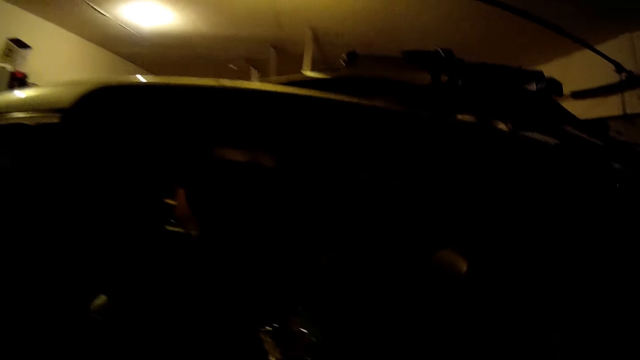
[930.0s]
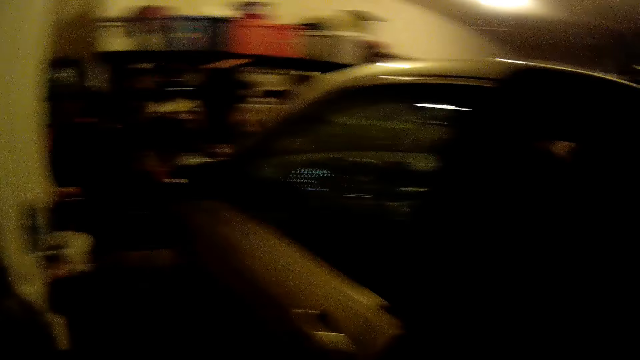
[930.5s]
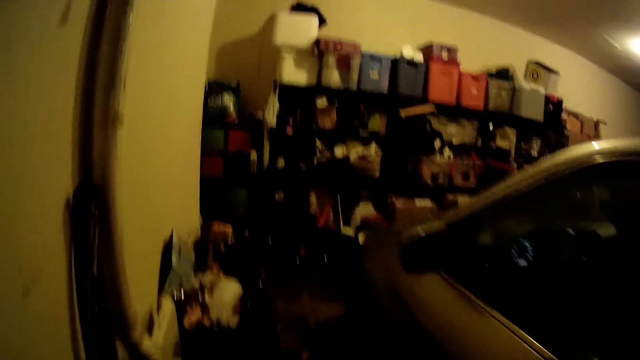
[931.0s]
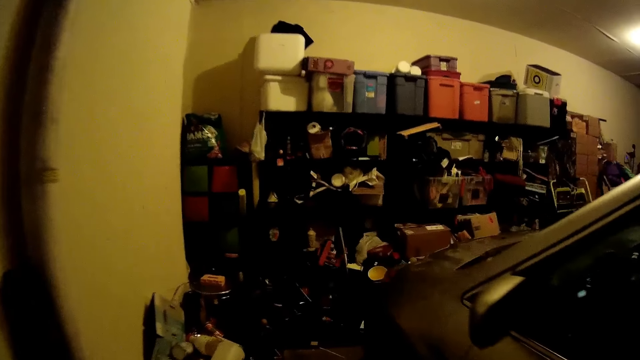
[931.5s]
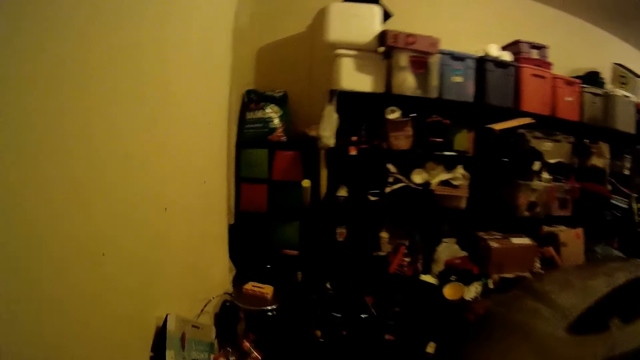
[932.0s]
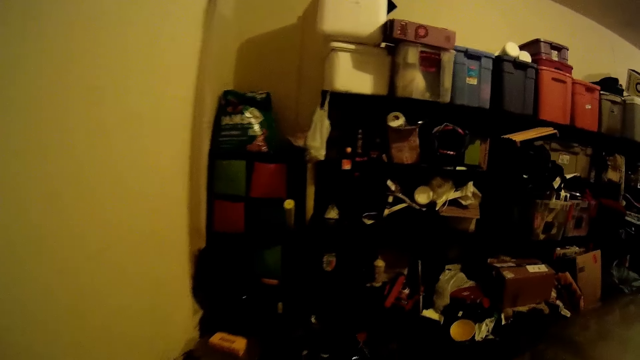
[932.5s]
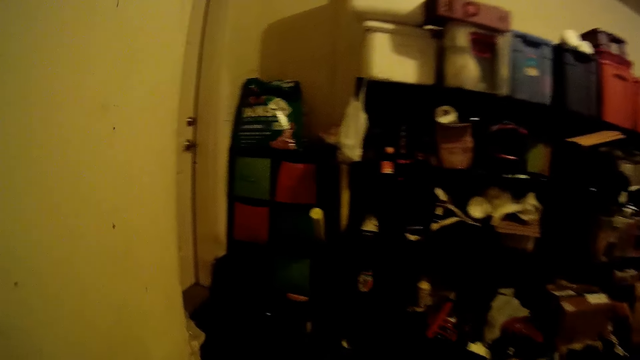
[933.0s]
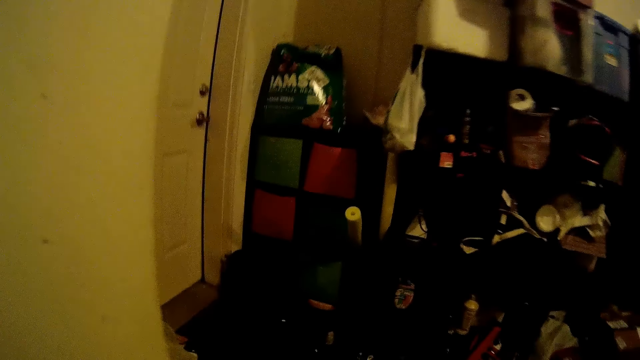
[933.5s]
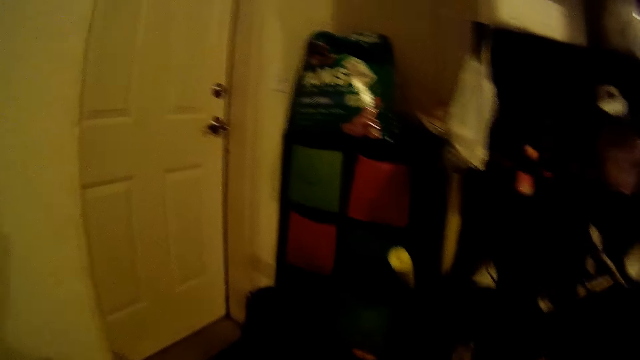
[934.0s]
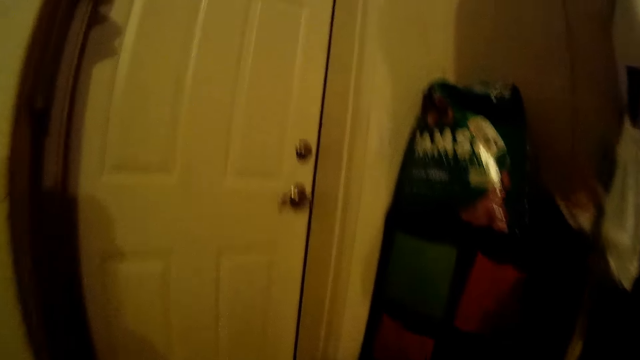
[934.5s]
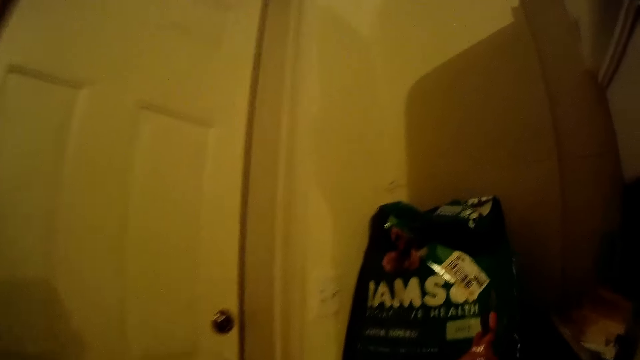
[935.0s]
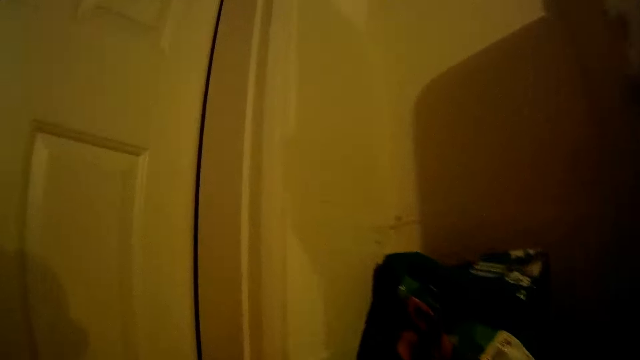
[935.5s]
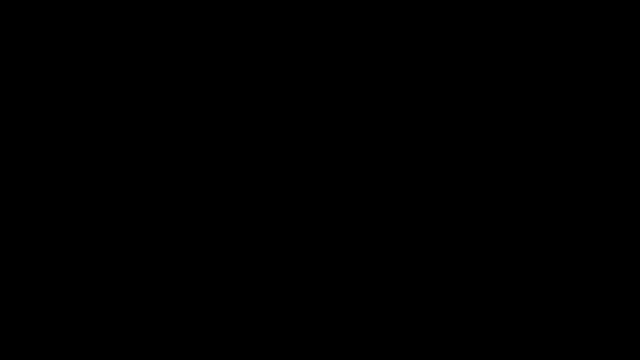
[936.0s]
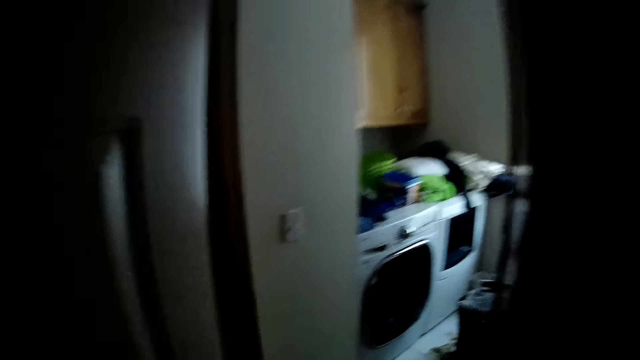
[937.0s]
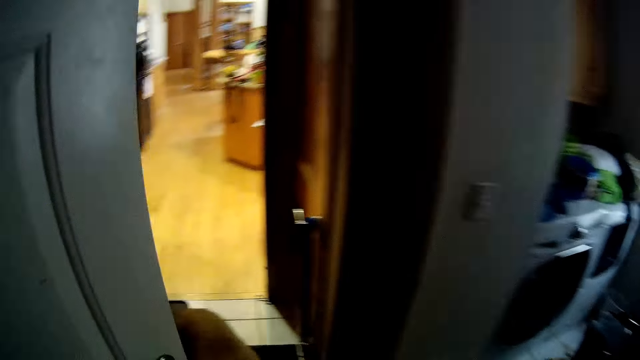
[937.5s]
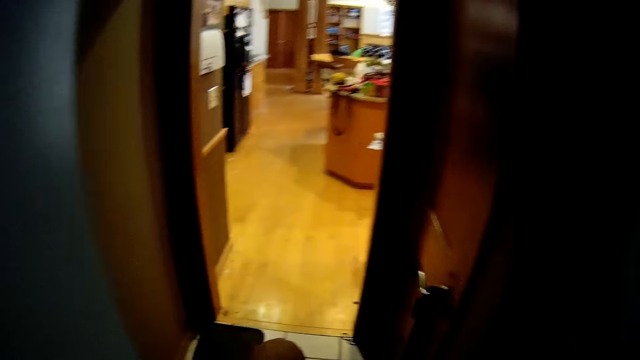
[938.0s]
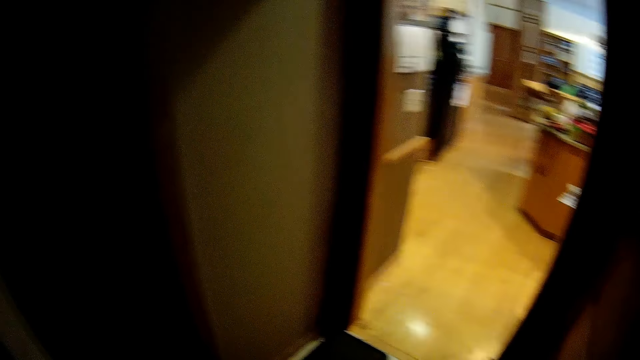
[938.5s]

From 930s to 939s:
The camera wearer walks to the door. They open the door.

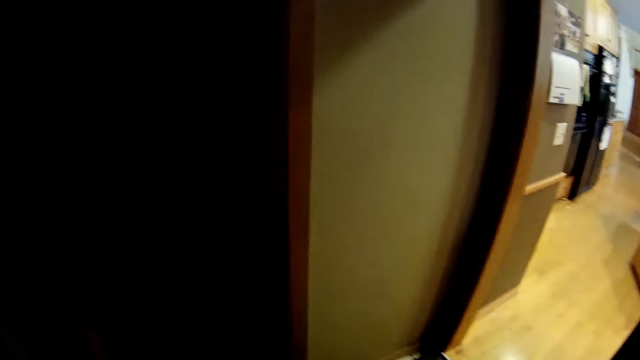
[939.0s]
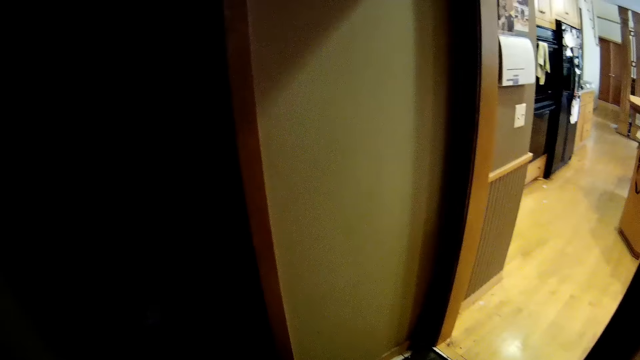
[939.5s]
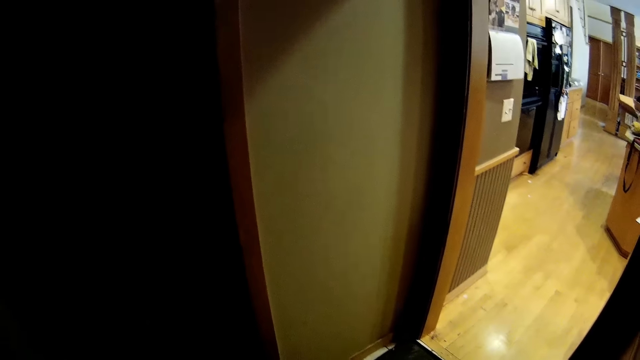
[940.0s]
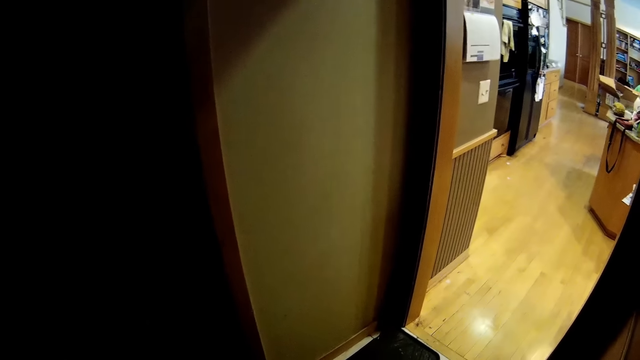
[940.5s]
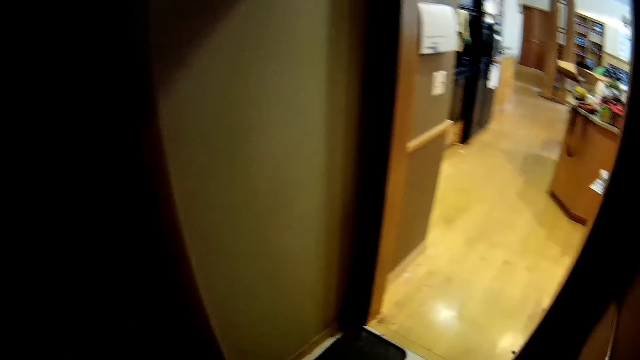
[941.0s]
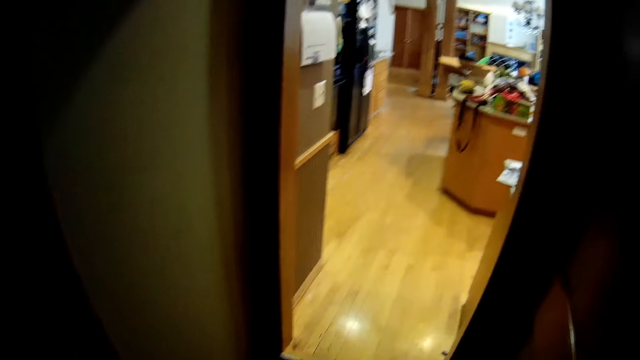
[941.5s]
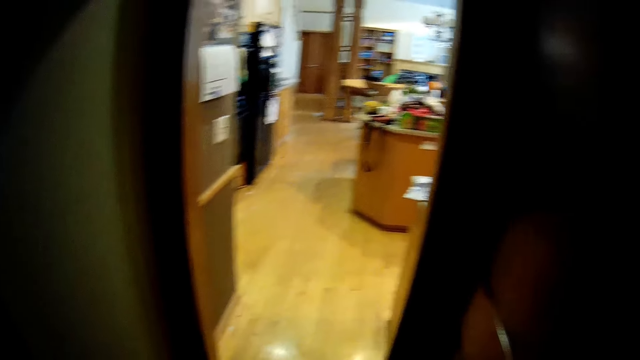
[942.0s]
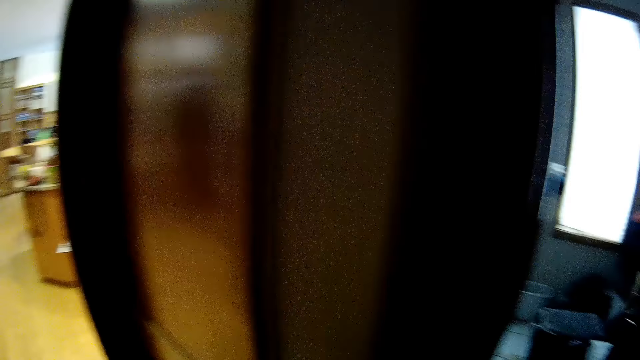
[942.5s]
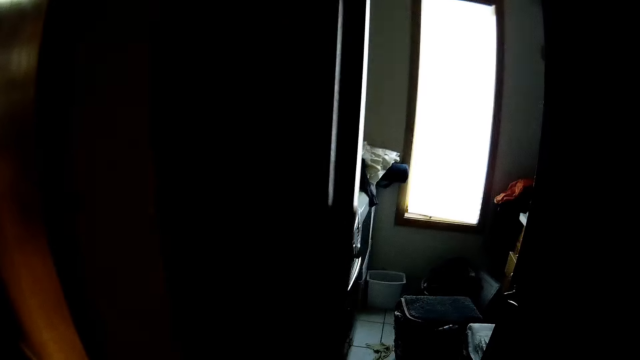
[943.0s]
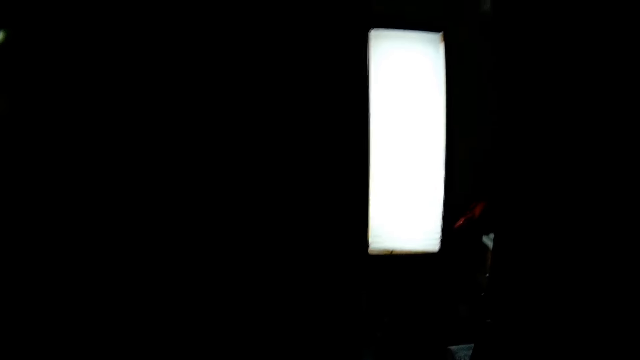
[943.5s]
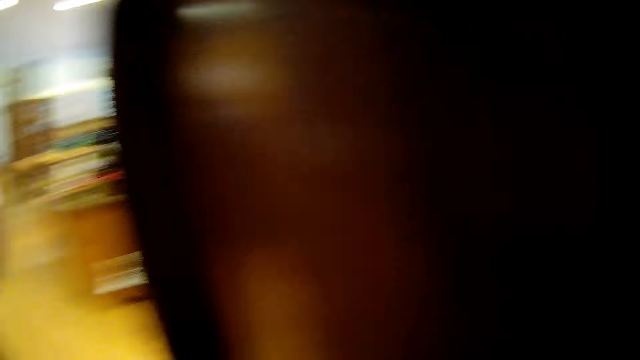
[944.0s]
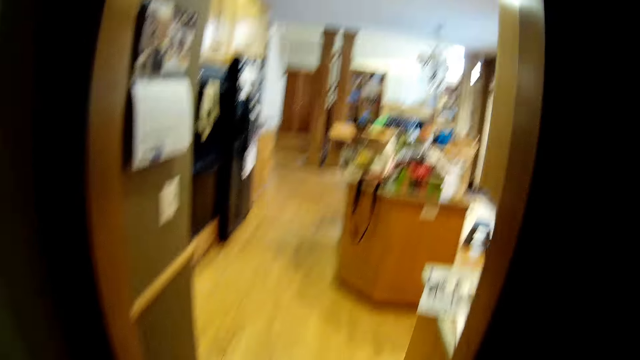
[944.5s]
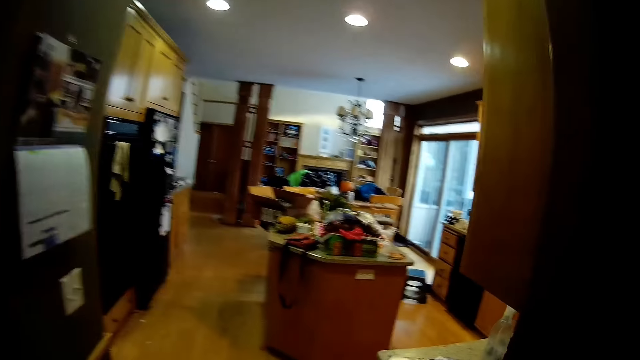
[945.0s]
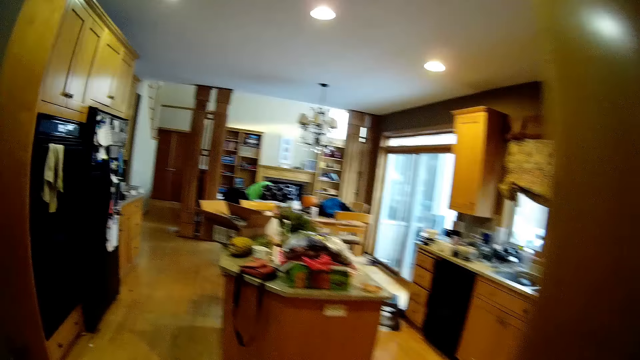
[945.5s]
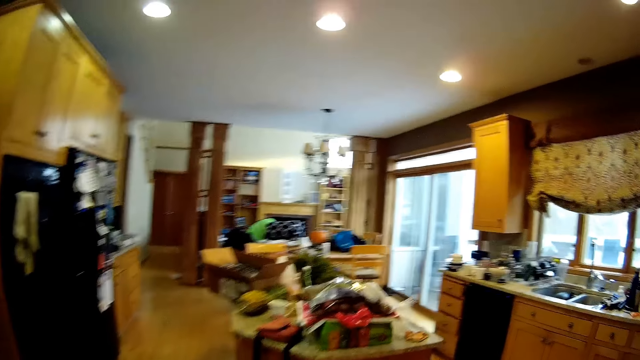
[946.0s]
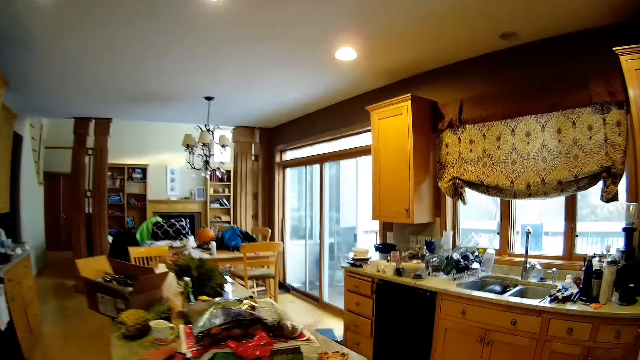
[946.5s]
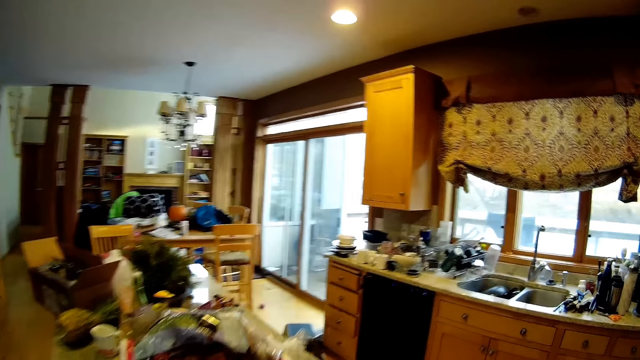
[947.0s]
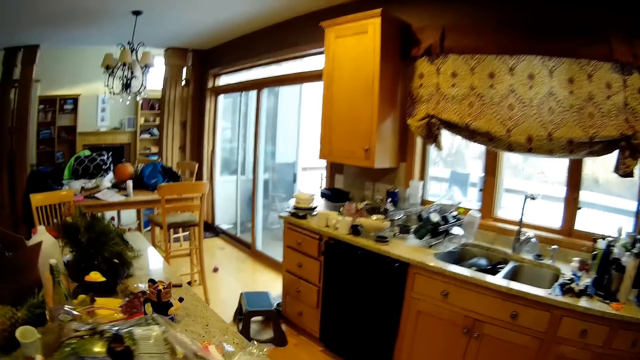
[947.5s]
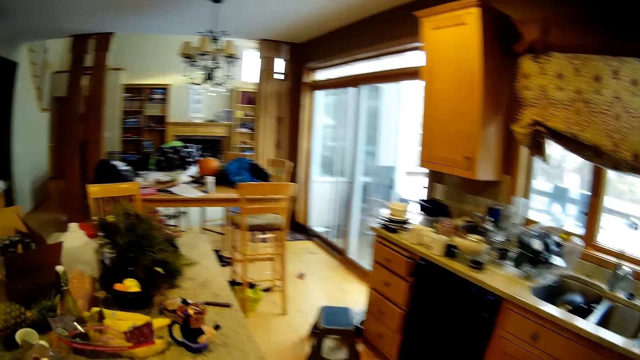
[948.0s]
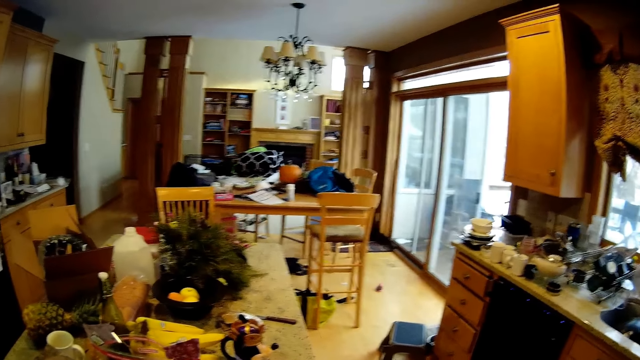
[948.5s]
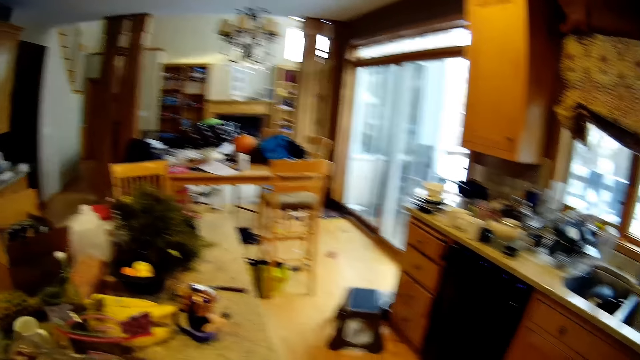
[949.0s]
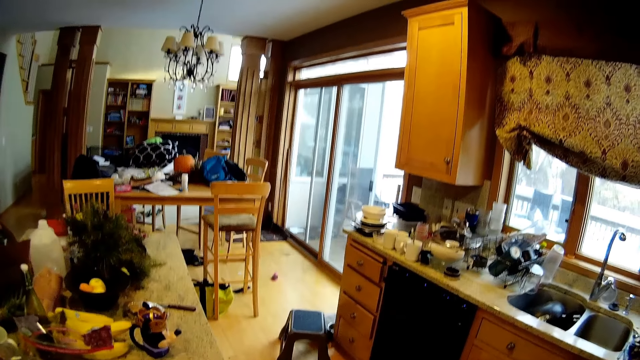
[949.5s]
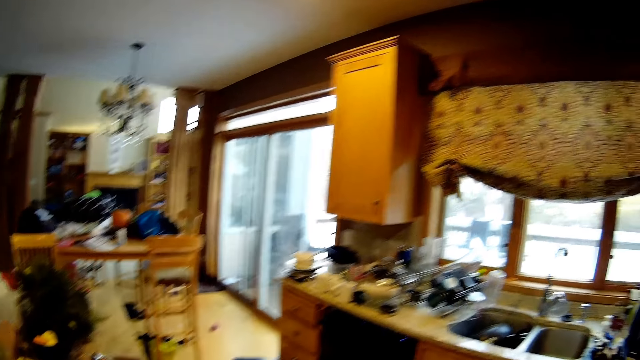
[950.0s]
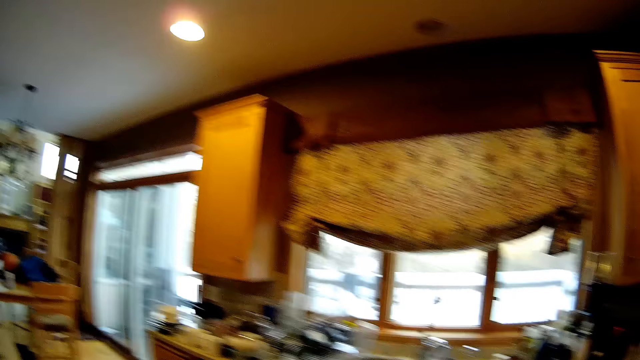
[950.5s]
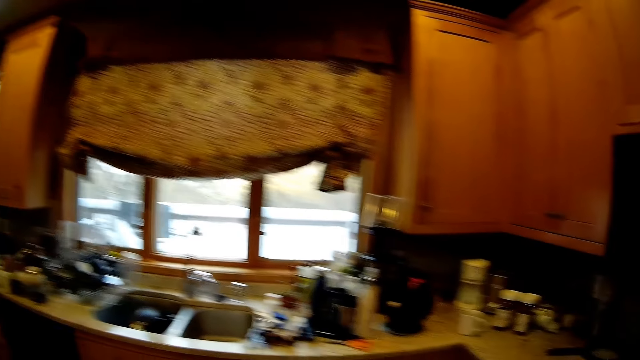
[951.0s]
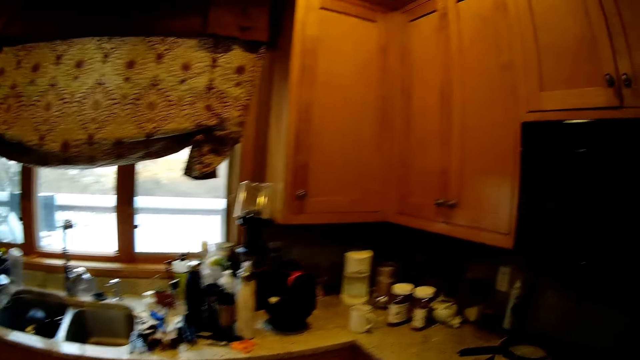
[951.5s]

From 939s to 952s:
The camera wearer stands at the door. They look around. They walk in the kitchen.
